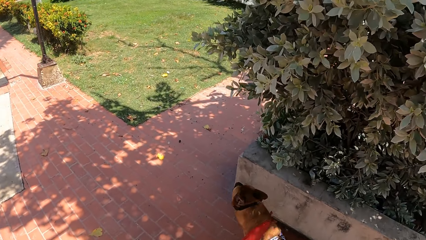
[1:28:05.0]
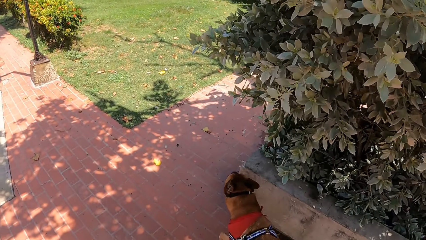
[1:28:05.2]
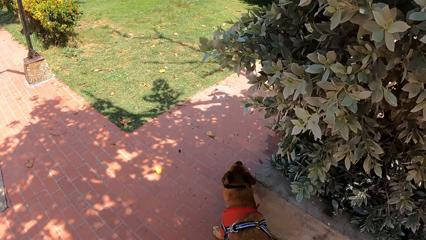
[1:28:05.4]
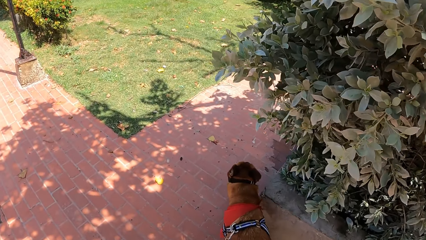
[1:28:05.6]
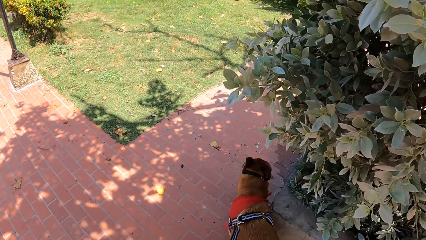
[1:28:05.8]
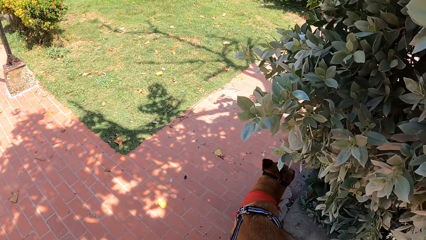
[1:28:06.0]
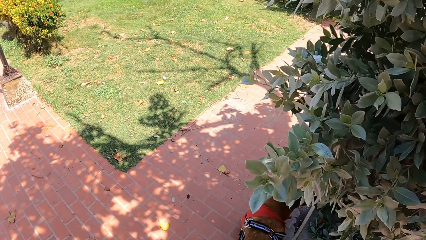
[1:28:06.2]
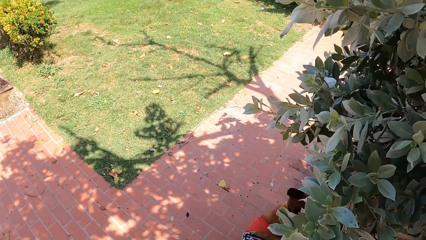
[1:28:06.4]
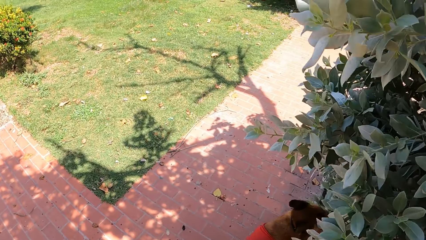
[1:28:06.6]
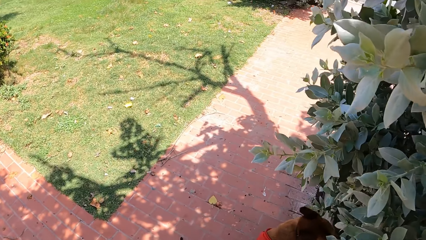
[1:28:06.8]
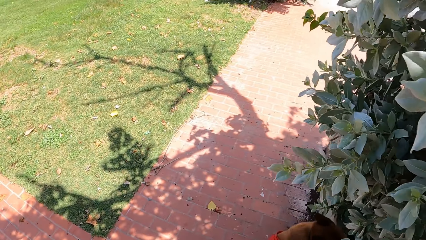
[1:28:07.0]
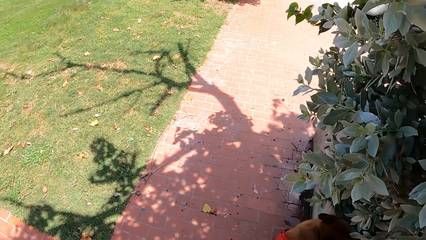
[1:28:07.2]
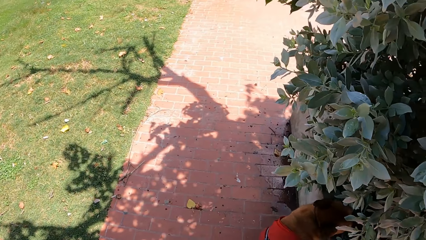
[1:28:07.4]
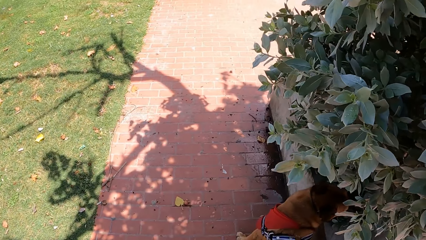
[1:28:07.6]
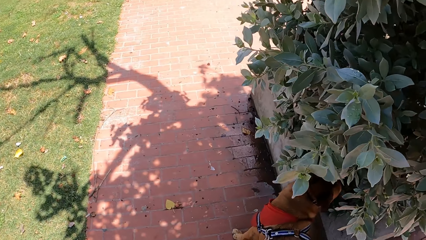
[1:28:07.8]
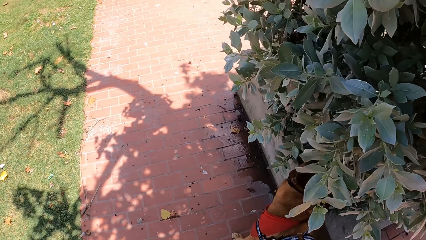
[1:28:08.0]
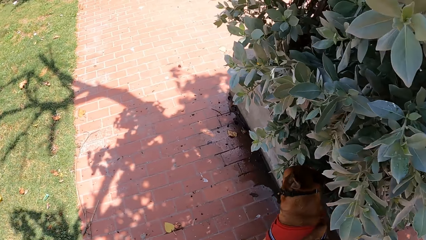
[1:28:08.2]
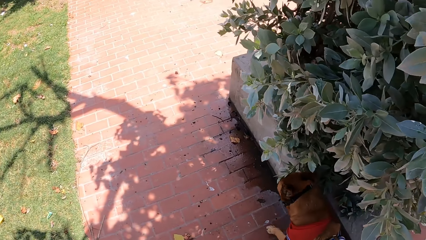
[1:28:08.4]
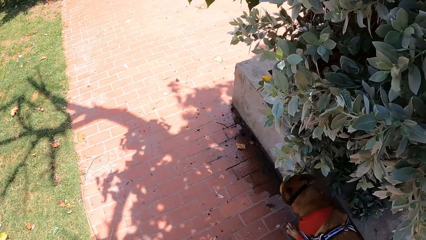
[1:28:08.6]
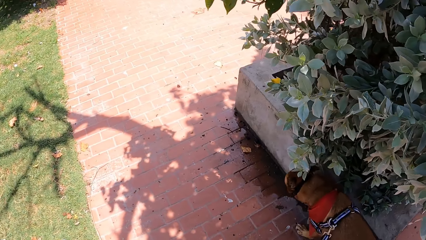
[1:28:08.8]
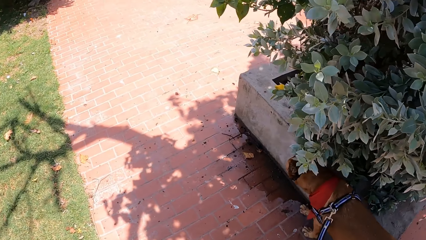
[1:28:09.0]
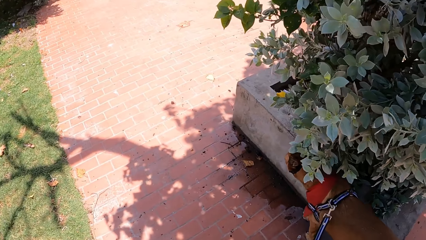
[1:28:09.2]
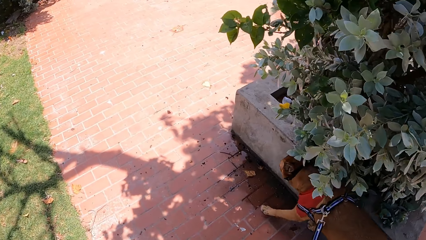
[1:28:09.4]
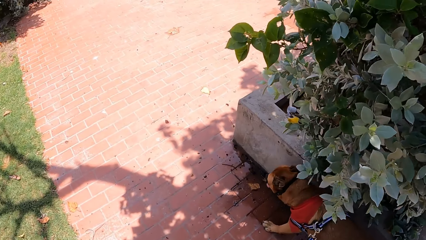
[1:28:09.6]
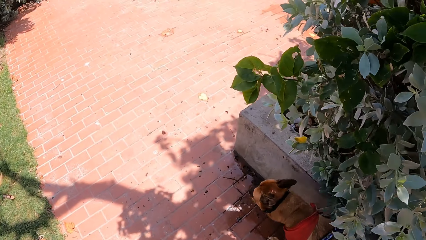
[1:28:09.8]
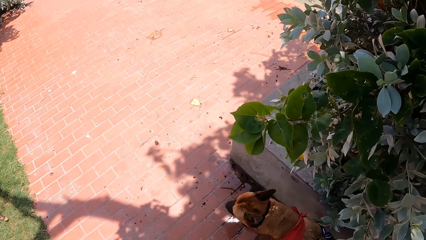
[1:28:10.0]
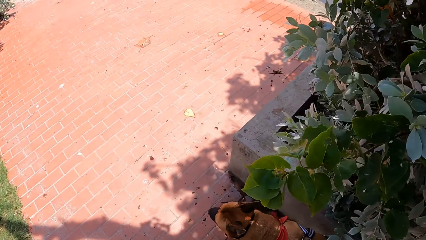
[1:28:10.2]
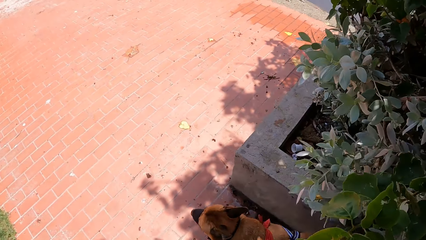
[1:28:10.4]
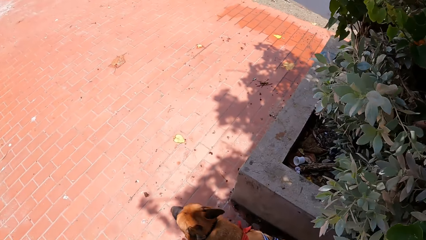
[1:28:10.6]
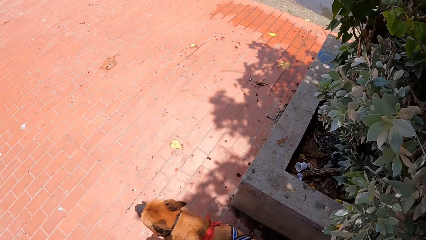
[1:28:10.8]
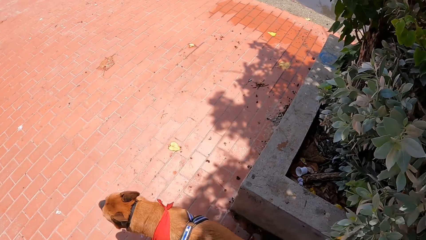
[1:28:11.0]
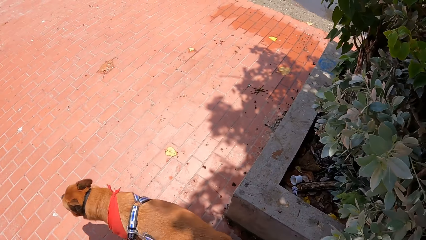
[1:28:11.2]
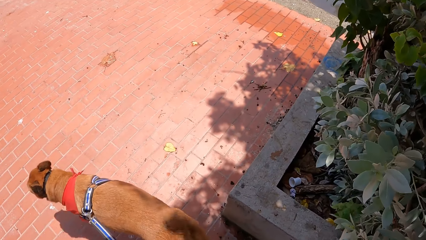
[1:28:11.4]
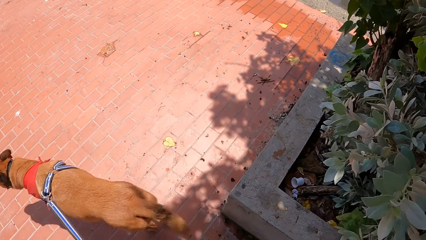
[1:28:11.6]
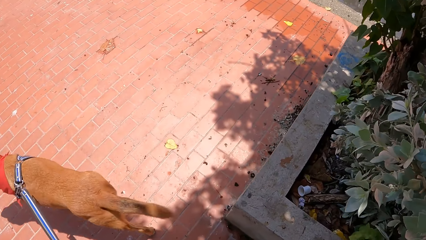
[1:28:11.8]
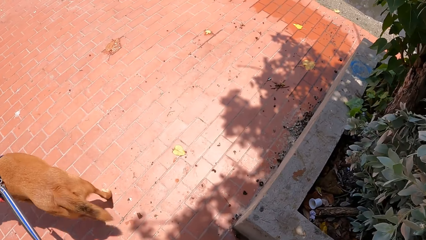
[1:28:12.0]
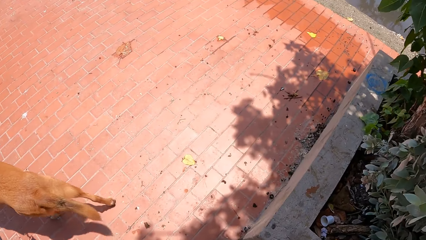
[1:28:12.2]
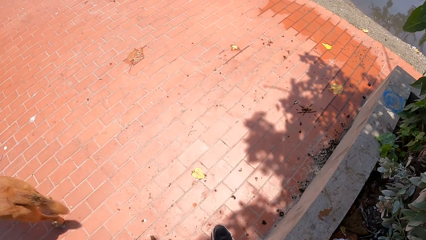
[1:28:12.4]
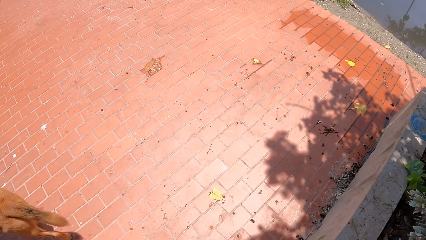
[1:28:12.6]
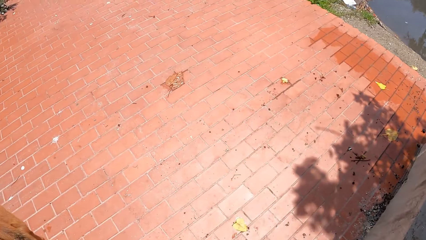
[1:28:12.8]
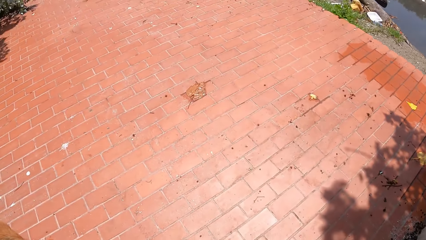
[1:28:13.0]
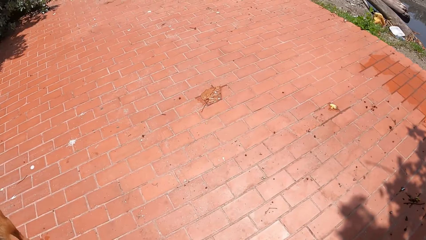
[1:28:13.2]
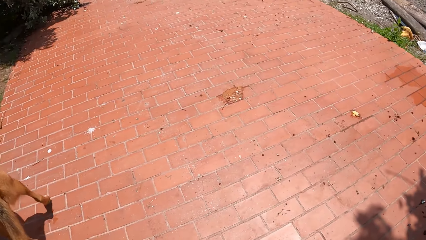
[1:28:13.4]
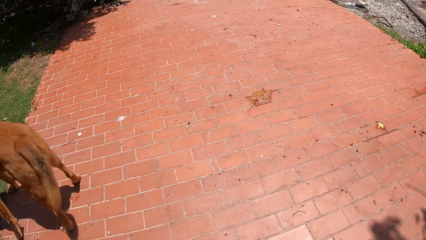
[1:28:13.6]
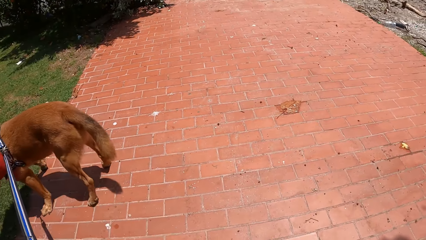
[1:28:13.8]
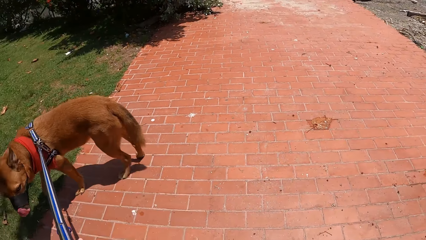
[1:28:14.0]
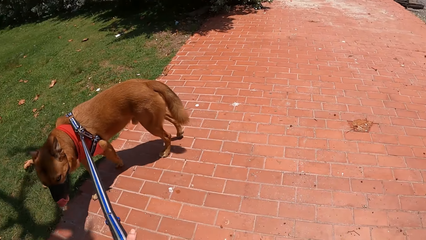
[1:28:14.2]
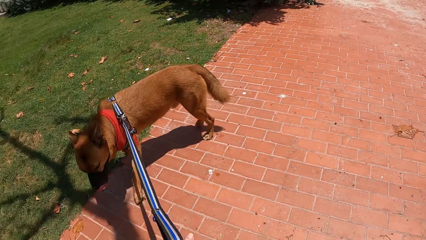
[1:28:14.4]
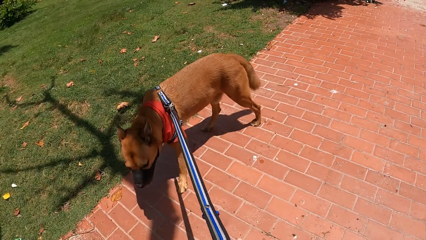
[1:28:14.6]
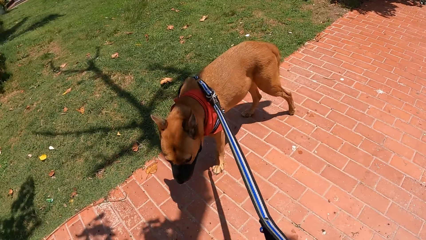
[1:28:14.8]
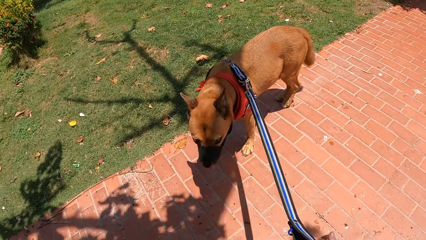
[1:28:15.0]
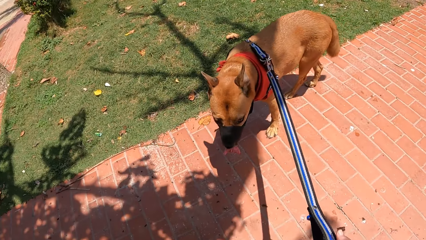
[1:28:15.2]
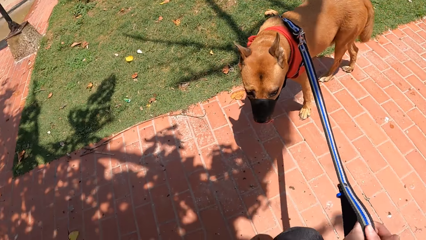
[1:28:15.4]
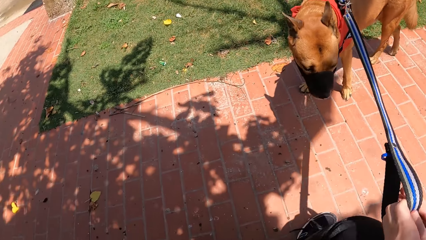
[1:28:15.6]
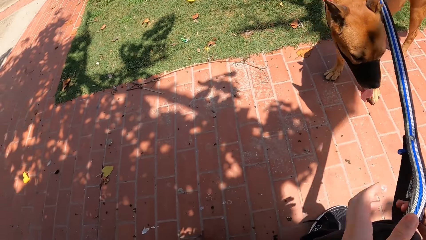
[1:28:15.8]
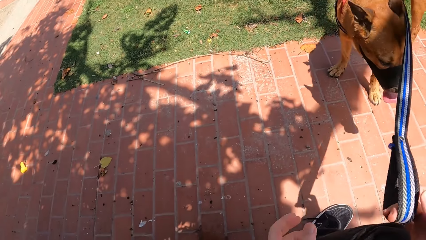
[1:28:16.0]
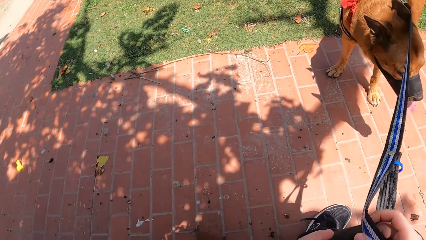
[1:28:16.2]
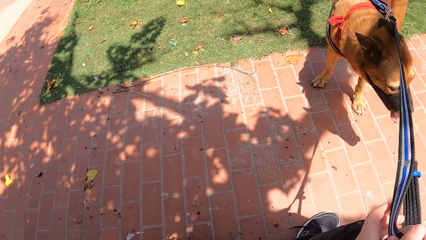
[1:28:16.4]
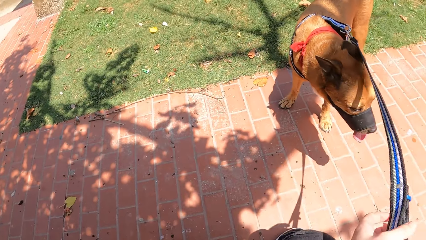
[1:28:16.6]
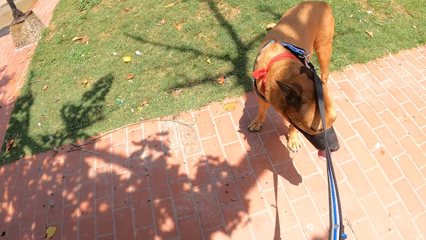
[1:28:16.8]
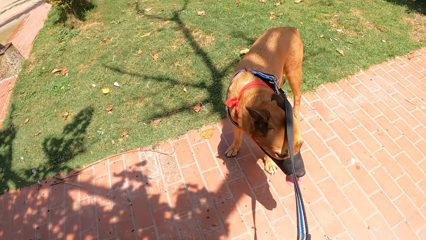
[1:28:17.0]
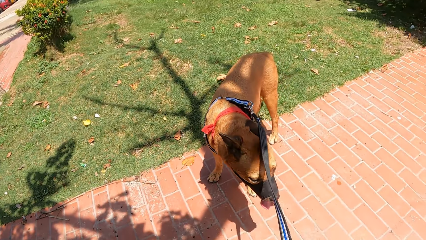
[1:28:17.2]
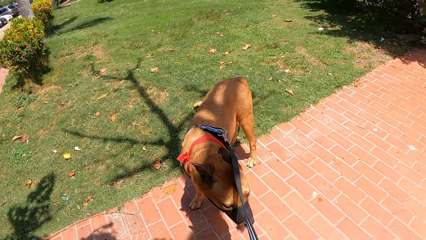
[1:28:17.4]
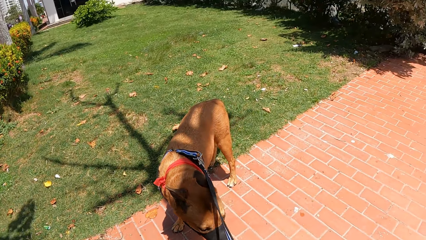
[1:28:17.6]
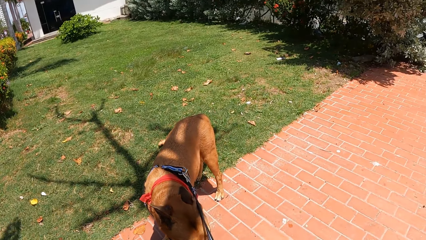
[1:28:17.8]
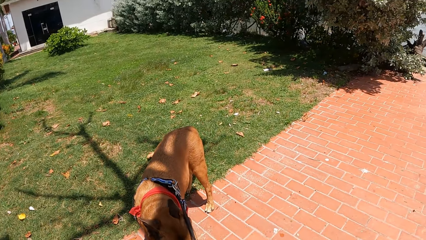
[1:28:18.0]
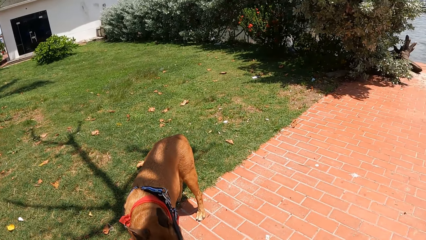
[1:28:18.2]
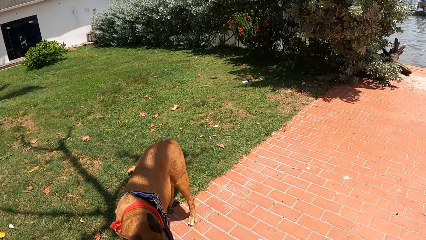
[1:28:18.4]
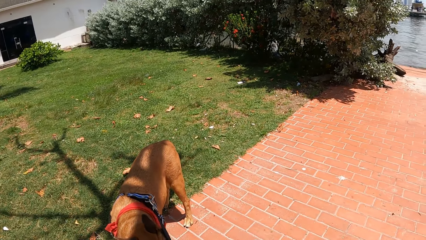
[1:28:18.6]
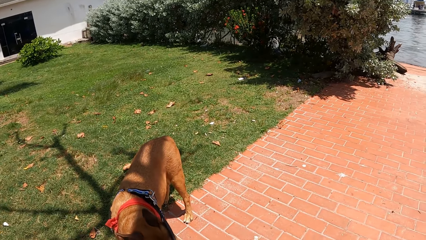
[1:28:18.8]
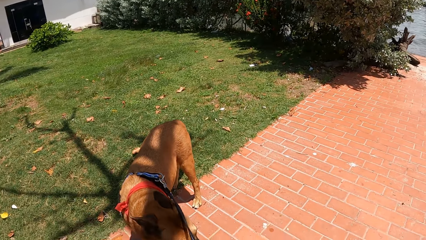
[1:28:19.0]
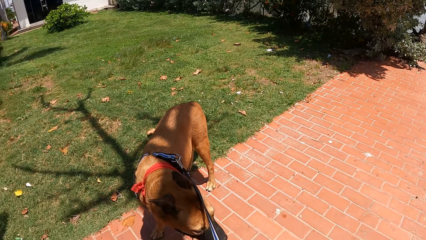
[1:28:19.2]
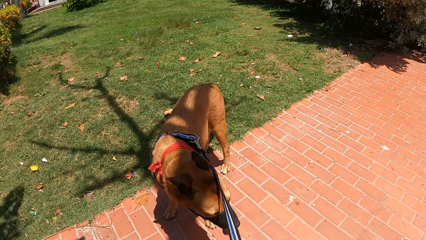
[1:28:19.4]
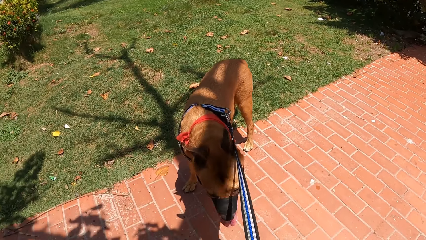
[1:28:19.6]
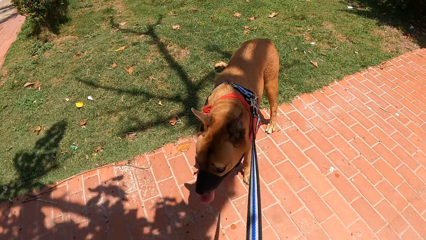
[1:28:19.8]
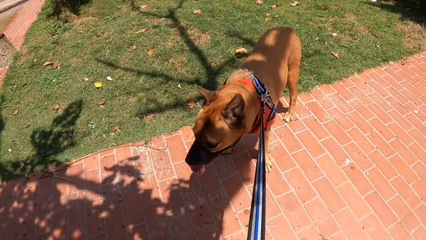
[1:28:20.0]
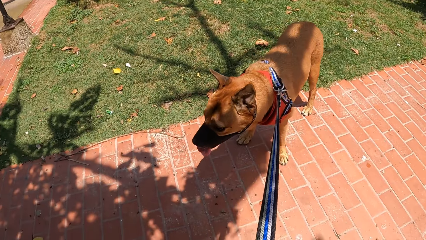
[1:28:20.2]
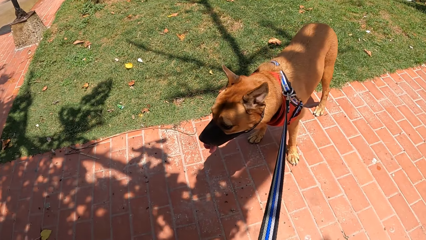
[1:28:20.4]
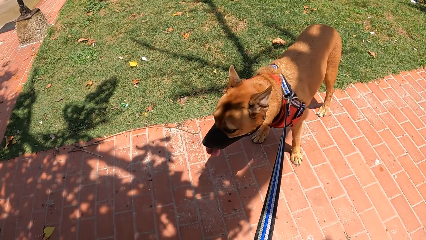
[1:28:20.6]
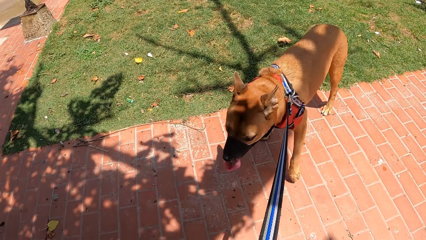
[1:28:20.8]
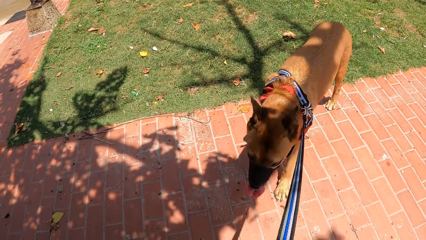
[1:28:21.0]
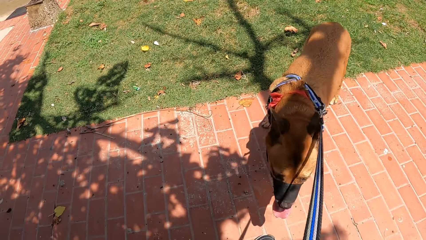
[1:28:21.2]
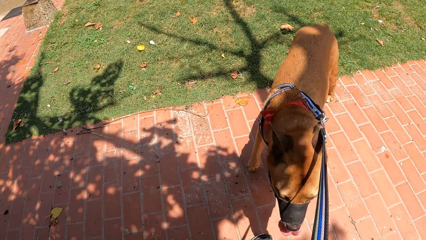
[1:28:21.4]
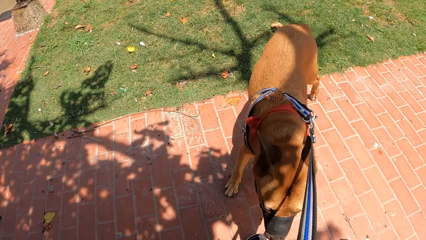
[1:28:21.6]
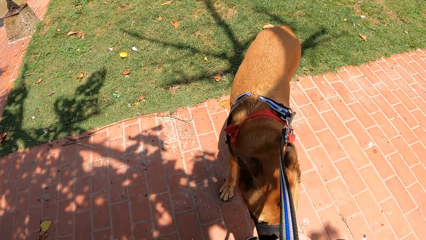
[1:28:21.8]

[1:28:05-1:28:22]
The camera wearer moves around. They stare at the dog, pull the dog, sit on a concrete stand, and look around.
